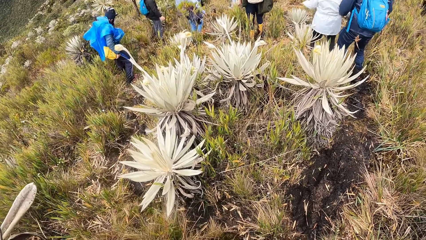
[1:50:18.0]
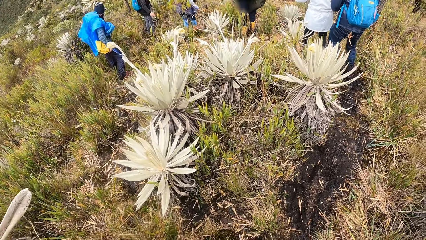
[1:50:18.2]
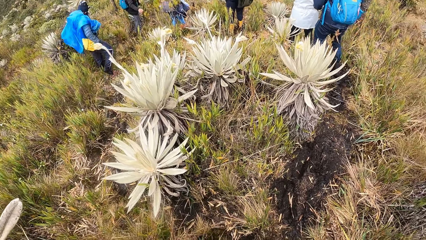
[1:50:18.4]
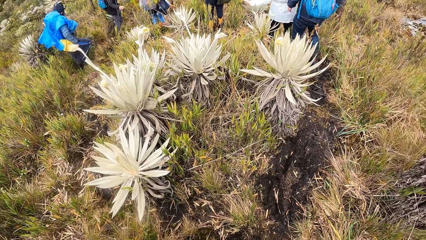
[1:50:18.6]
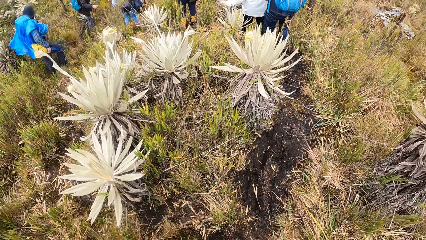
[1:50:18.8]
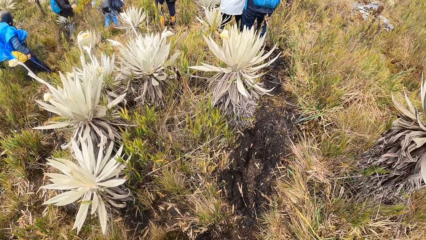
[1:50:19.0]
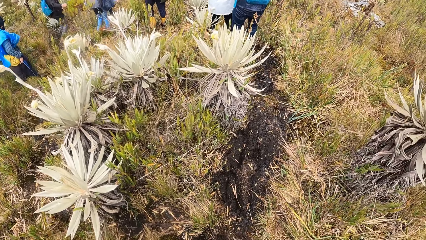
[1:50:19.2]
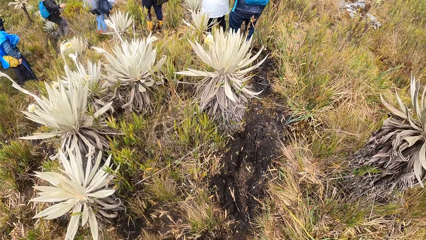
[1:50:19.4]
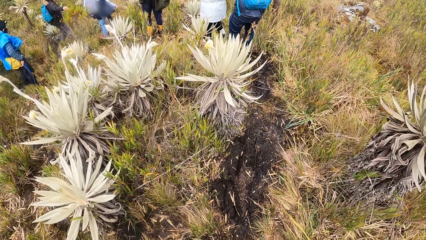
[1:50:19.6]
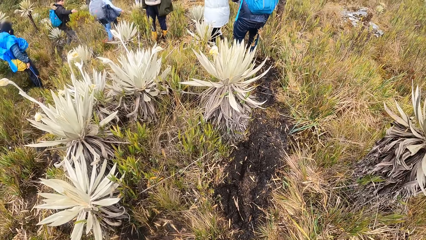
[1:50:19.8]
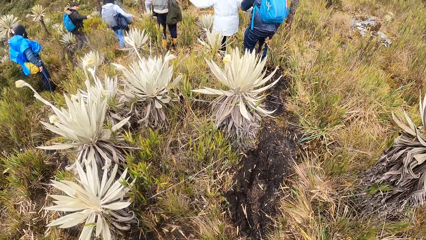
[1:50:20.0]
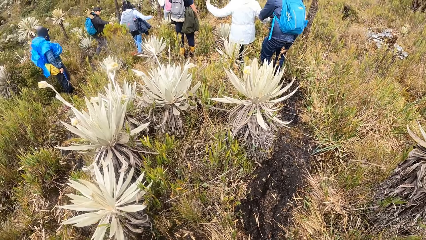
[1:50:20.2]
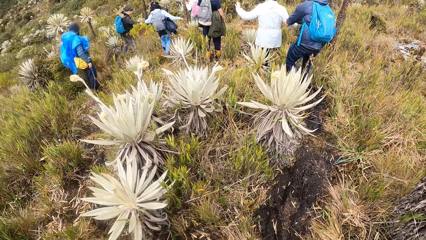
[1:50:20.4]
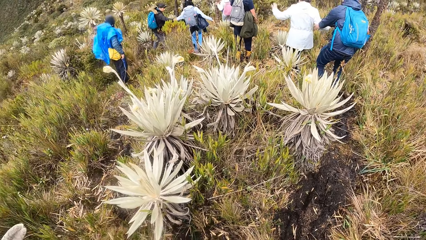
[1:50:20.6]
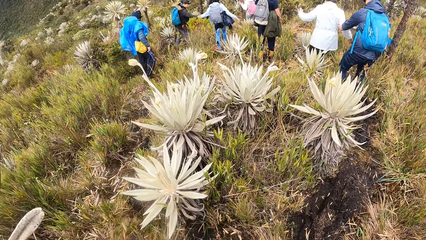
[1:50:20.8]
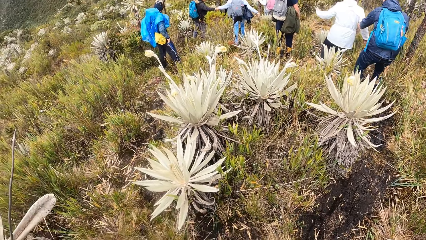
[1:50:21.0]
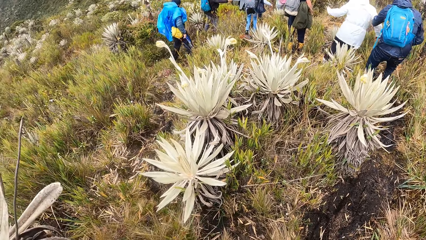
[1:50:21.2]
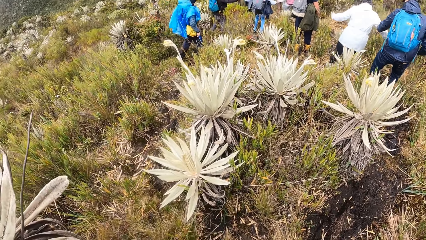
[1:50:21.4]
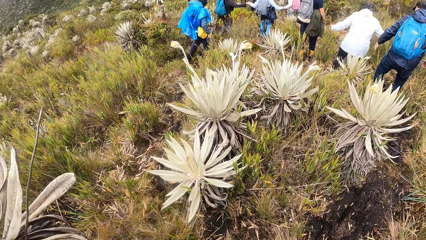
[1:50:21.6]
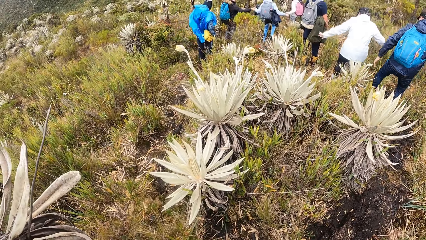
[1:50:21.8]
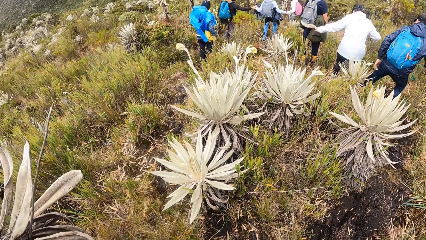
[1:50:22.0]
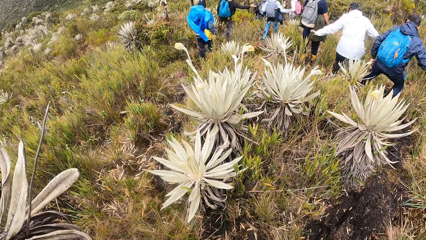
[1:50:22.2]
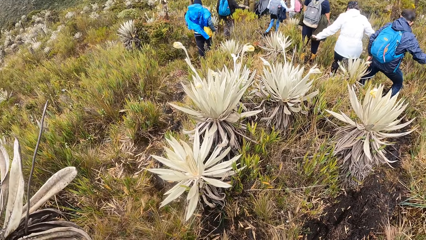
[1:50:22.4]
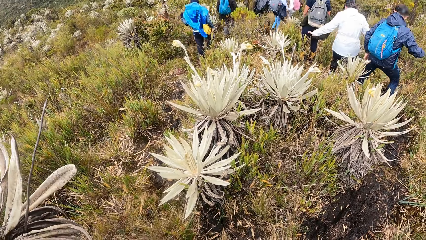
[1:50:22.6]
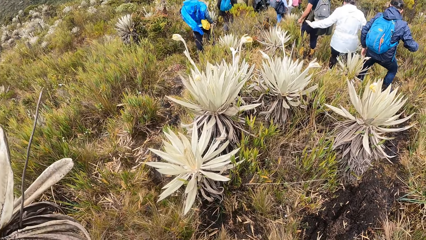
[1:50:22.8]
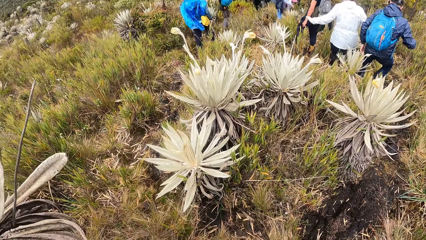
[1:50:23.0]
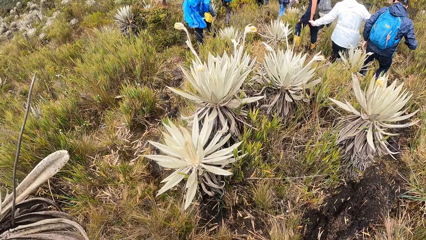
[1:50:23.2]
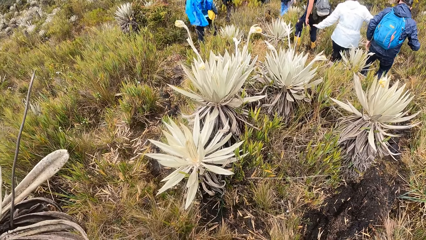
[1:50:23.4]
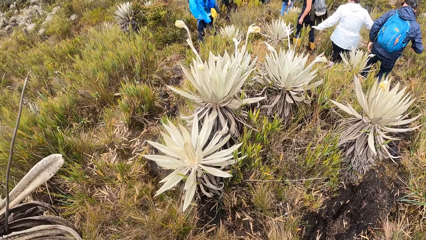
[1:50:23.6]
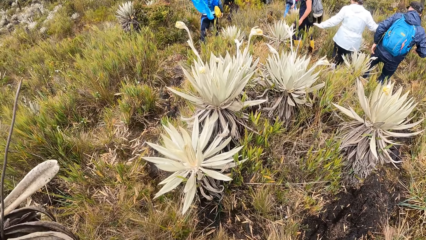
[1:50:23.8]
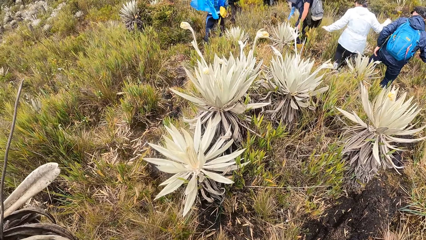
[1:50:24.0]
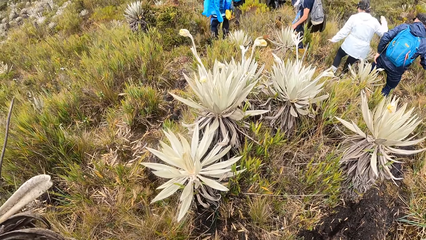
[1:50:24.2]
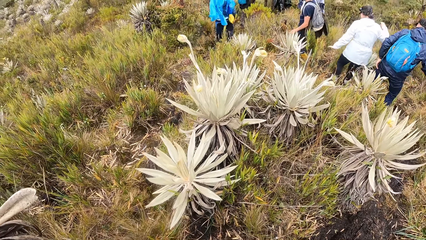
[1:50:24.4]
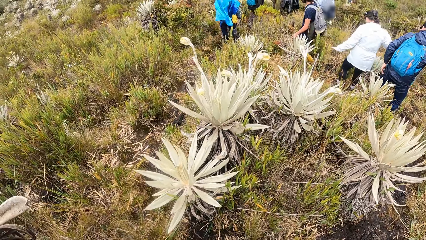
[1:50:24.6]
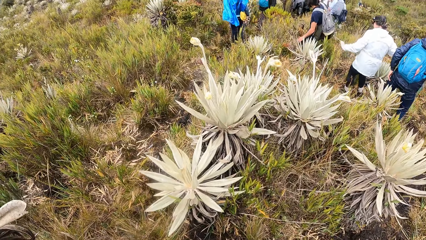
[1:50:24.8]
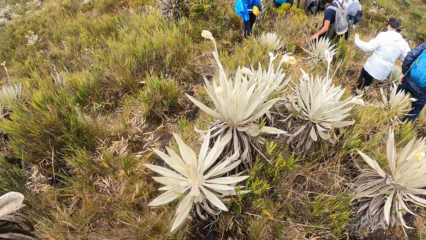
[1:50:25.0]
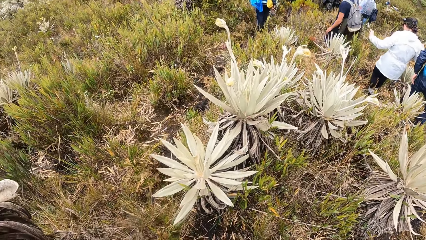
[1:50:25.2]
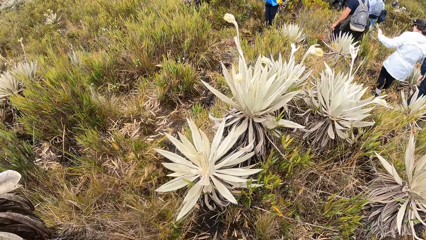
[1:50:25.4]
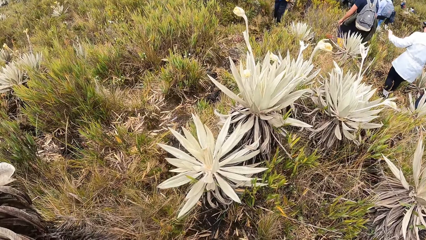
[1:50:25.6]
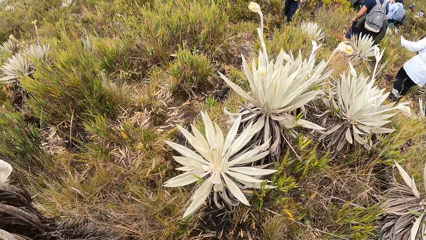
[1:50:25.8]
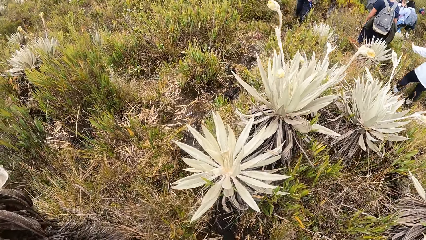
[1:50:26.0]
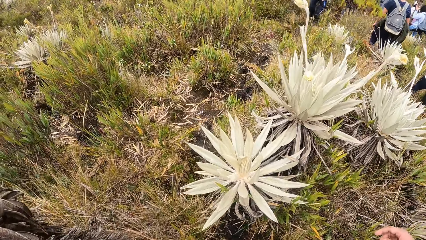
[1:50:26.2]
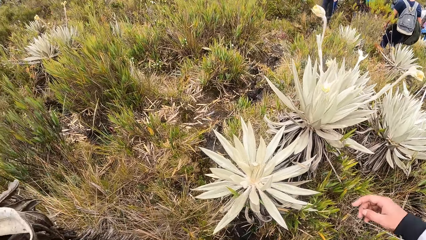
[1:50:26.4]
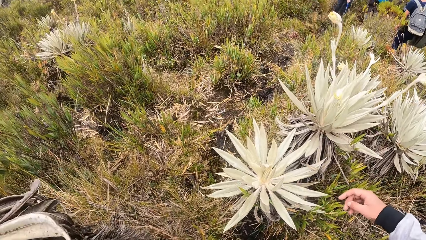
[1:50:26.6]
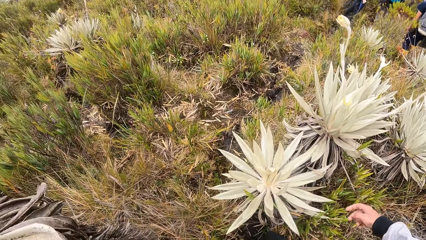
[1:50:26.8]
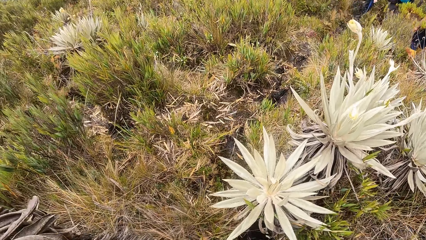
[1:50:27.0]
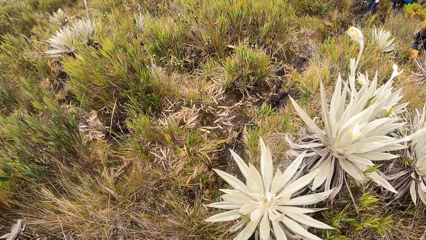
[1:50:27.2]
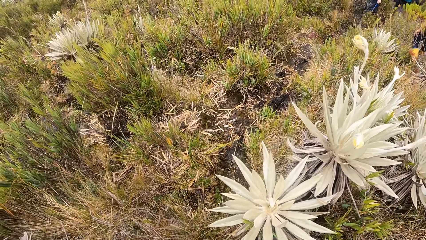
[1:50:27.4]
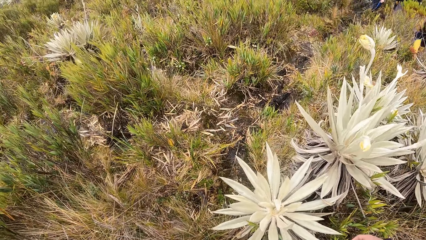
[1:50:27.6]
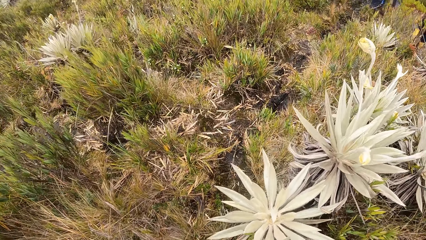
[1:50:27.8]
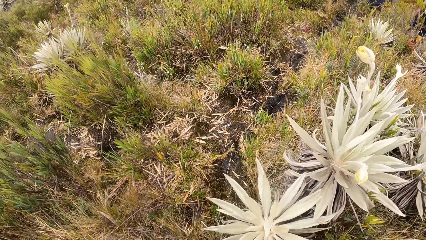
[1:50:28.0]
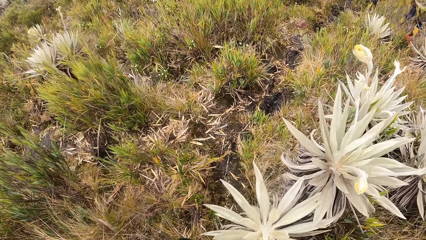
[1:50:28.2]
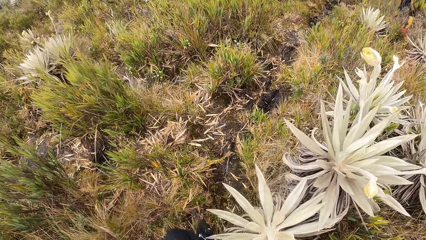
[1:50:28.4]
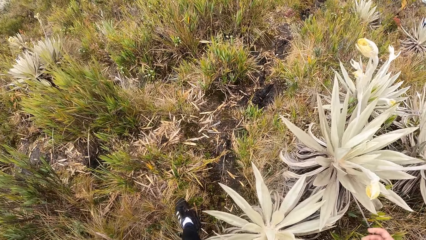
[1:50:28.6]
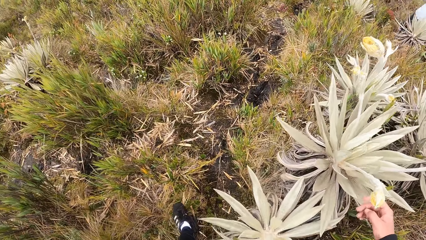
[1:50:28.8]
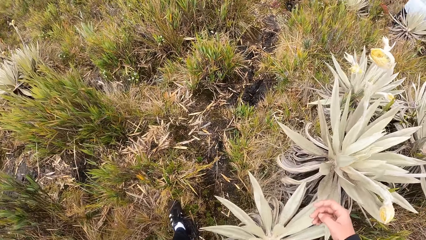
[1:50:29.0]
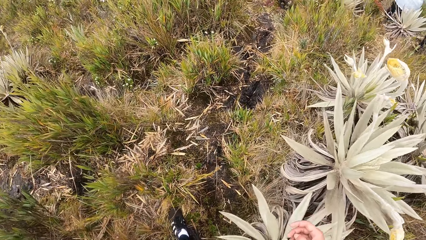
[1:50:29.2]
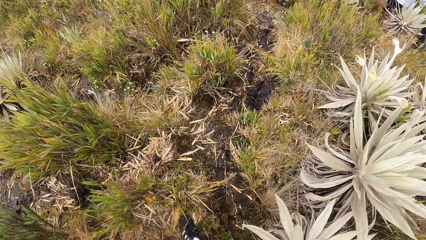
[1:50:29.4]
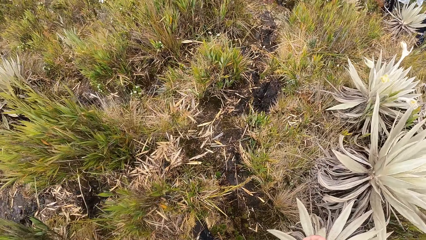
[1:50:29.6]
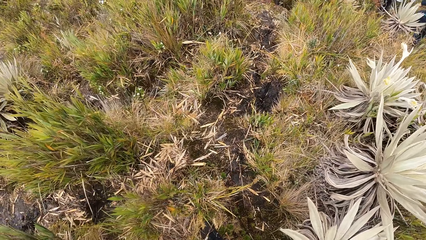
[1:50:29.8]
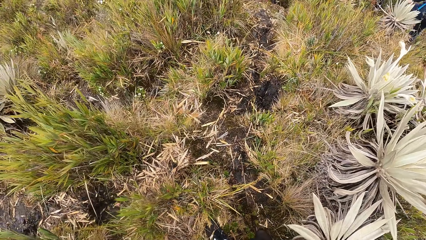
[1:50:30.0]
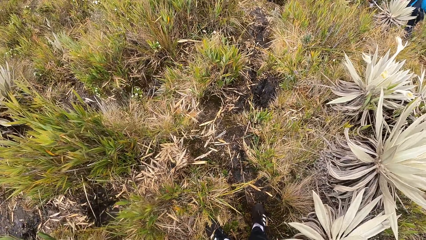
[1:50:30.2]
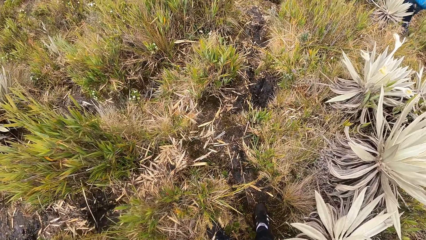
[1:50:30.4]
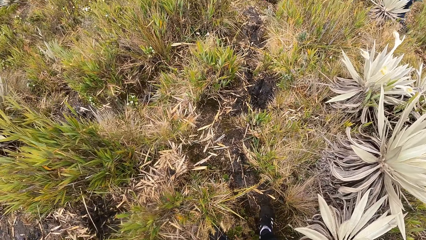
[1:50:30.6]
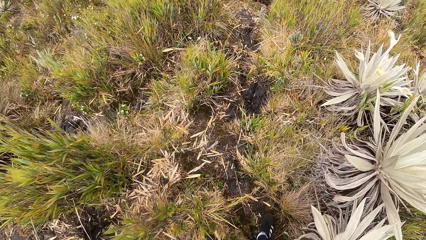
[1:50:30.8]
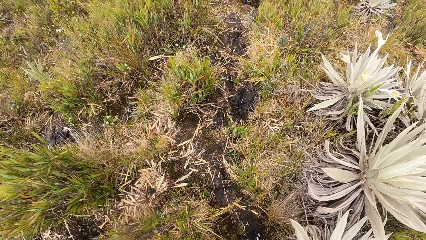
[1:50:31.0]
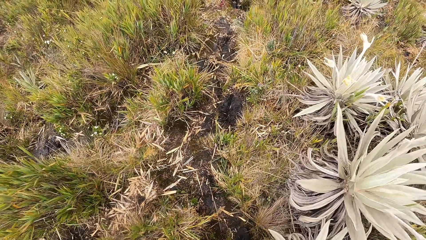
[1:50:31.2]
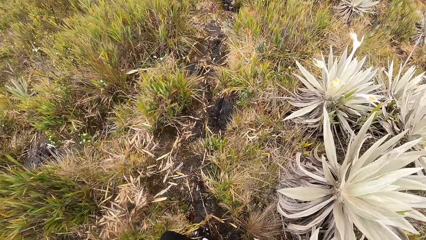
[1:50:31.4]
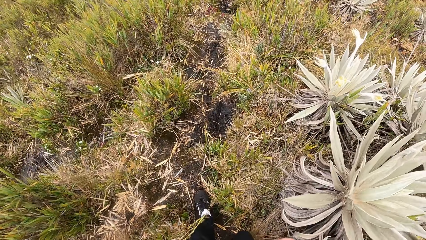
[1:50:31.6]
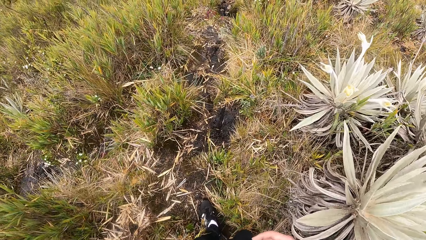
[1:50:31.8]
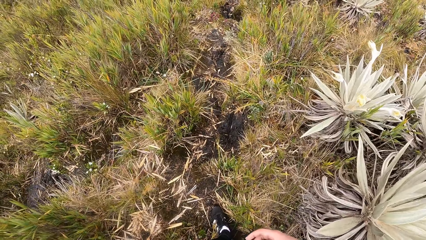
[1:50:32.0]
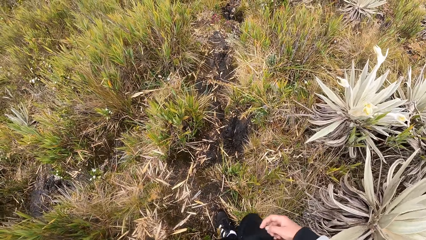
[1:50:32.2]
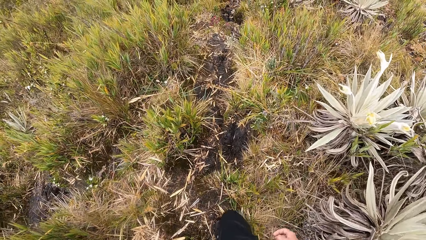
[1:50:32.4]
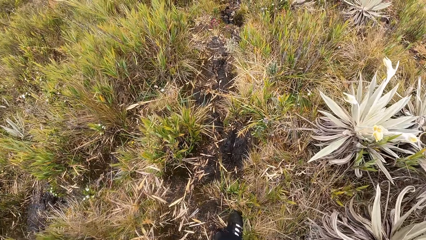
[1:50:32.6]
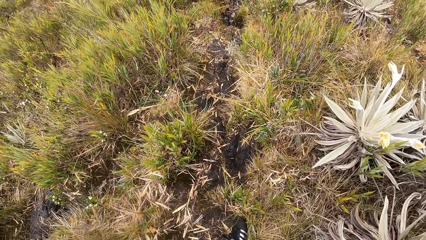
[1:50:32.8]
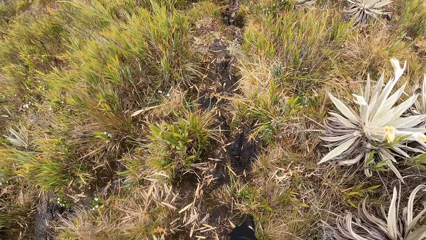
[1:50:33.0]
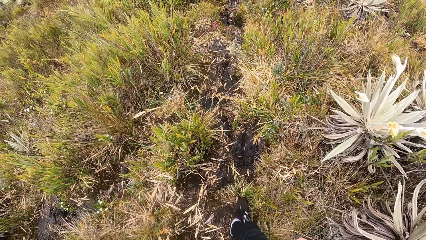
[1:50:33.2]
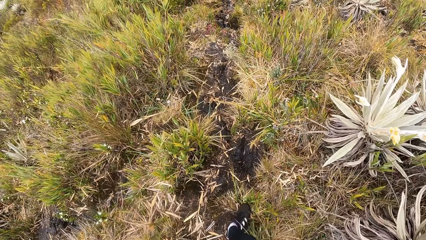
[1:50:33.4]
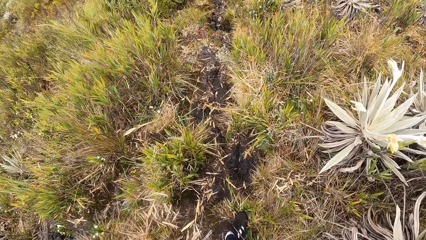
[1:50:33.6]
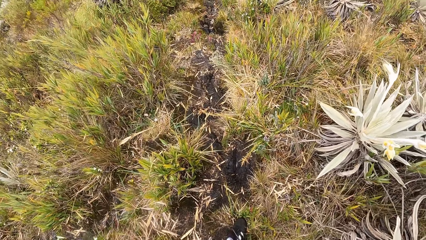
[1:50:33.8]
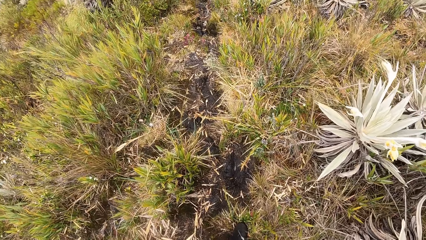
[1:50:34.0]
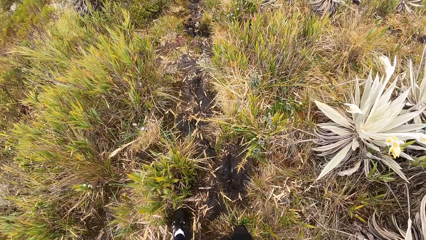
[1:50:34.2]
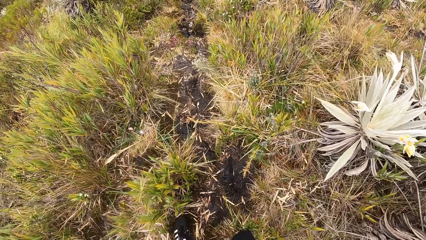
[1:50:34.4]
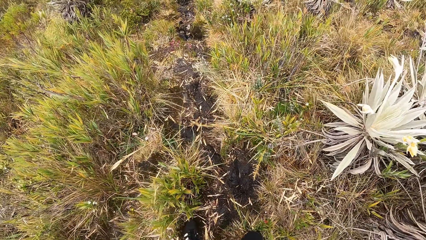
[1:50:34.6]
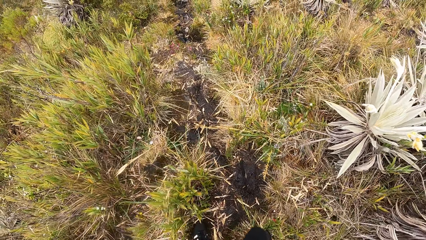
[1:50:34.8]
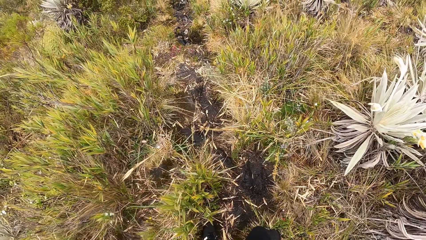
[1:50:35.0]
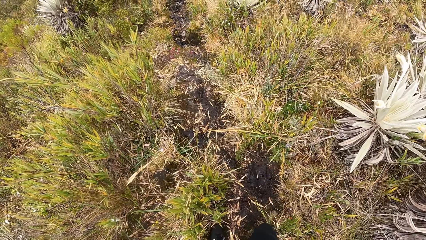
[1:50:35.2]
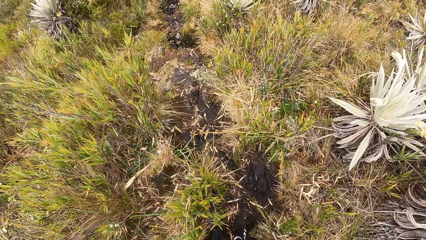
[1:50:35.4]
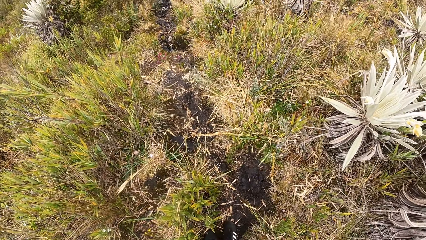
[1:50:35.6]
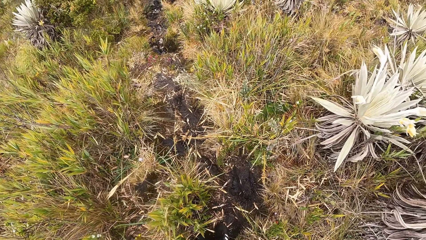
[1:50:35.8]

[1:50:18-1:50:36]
The camera wearer stares at the field. They touch the plant with the right hand. They stare at the plant.
